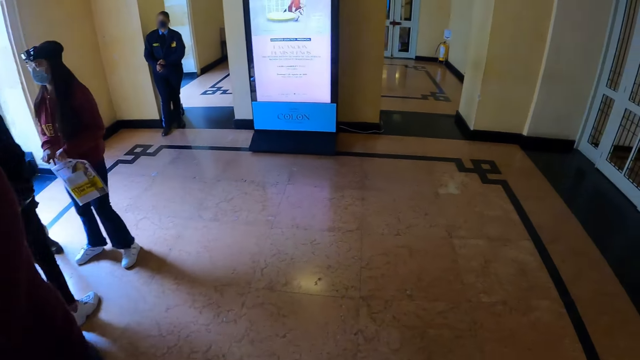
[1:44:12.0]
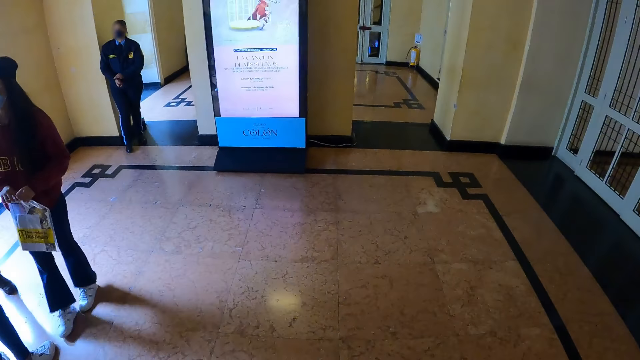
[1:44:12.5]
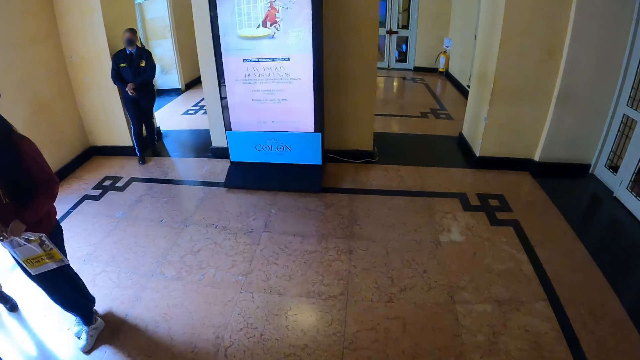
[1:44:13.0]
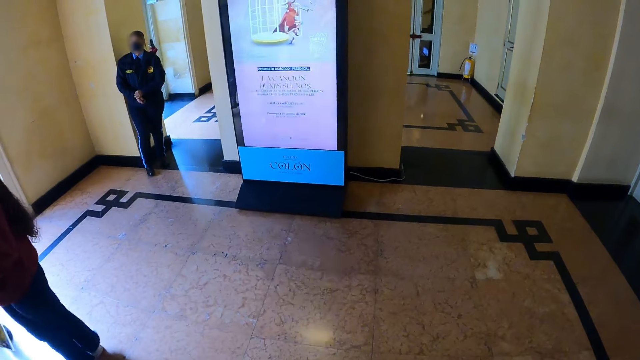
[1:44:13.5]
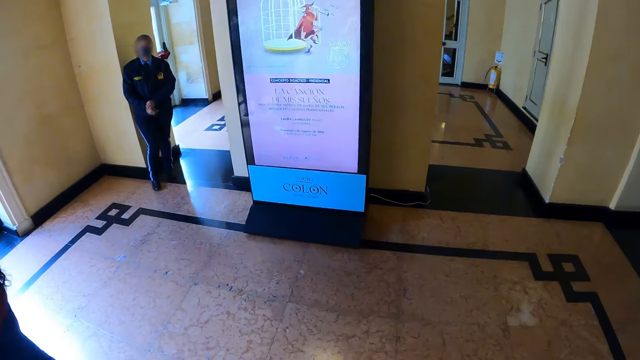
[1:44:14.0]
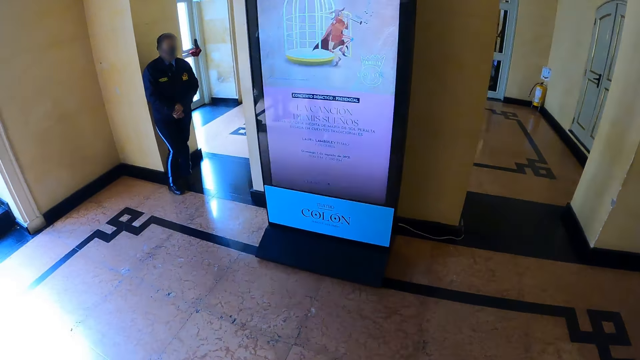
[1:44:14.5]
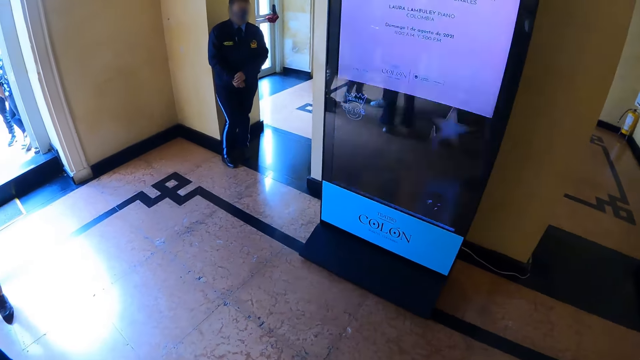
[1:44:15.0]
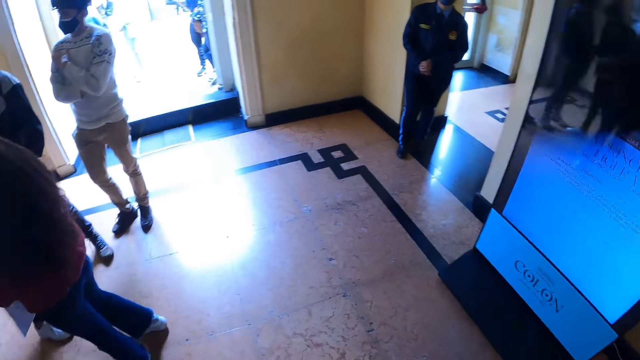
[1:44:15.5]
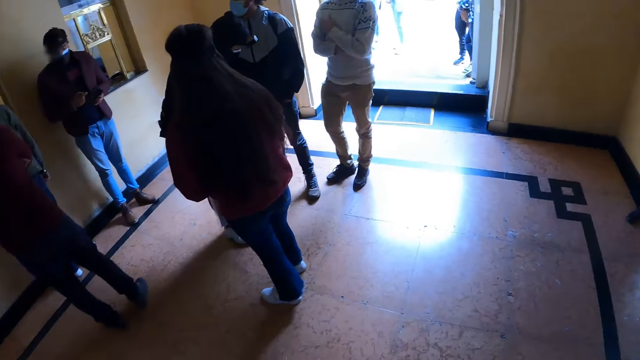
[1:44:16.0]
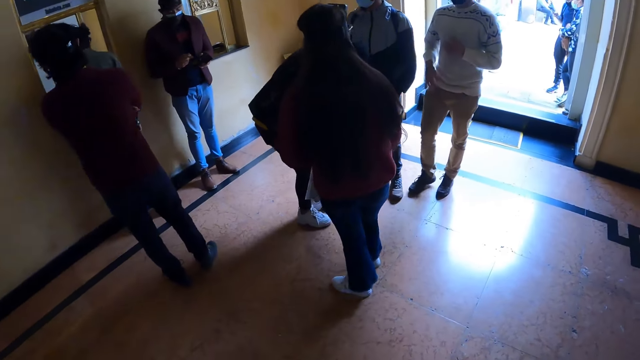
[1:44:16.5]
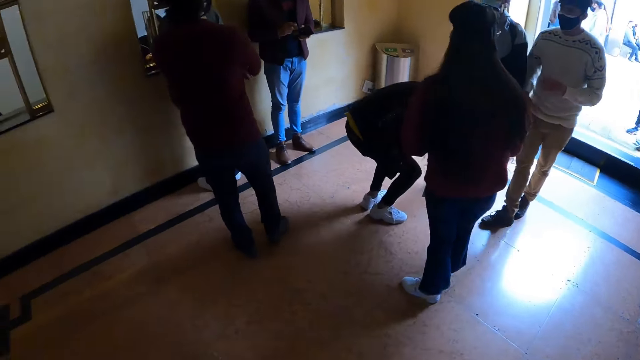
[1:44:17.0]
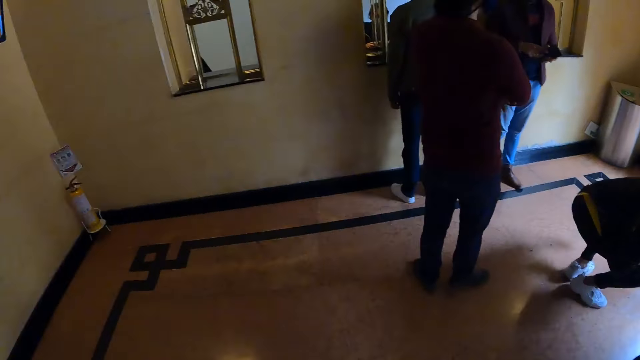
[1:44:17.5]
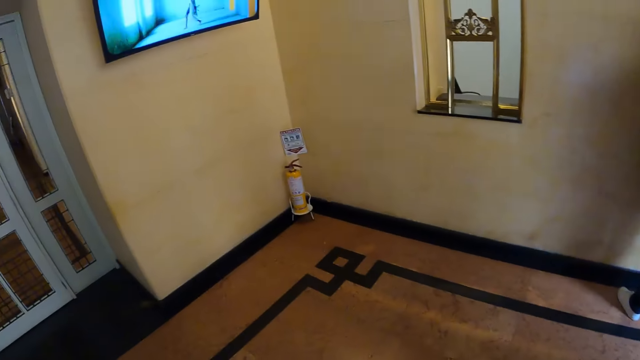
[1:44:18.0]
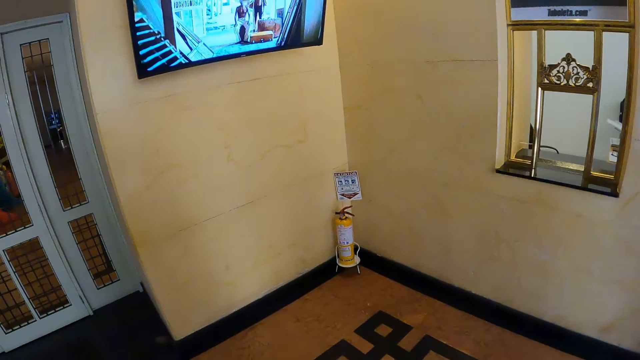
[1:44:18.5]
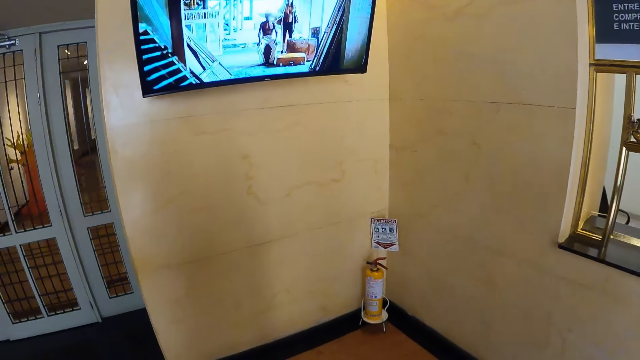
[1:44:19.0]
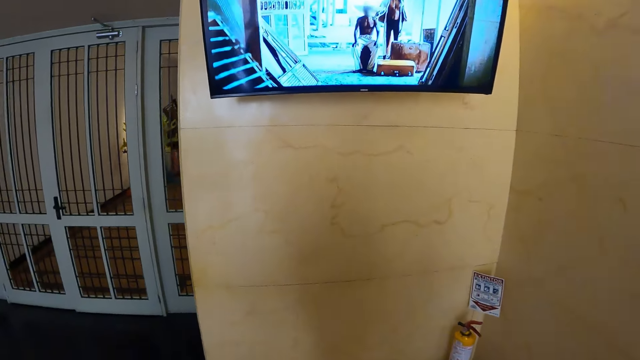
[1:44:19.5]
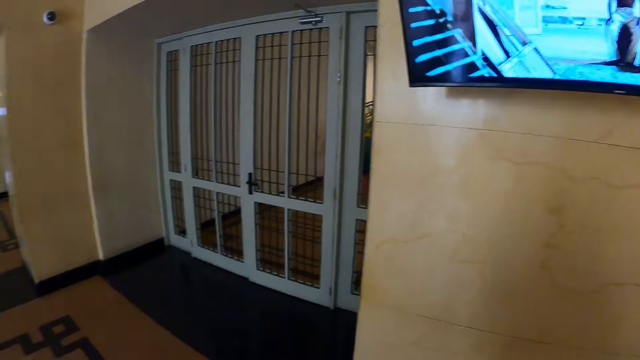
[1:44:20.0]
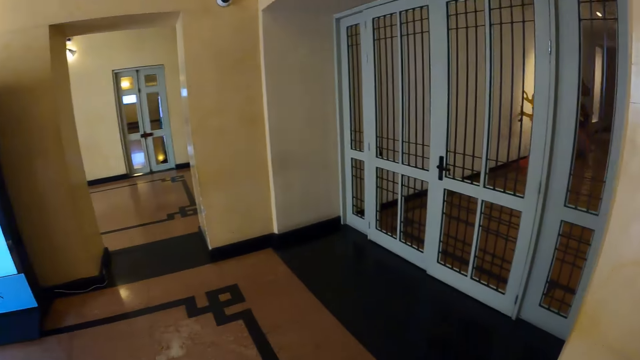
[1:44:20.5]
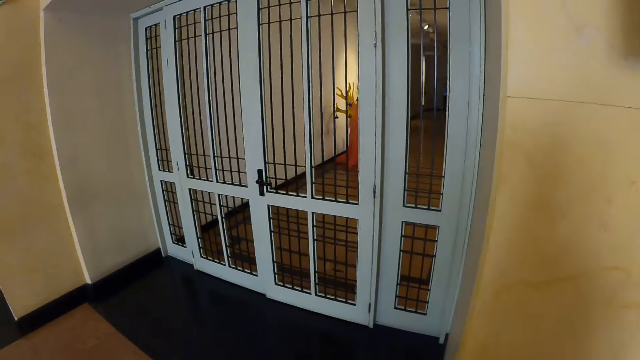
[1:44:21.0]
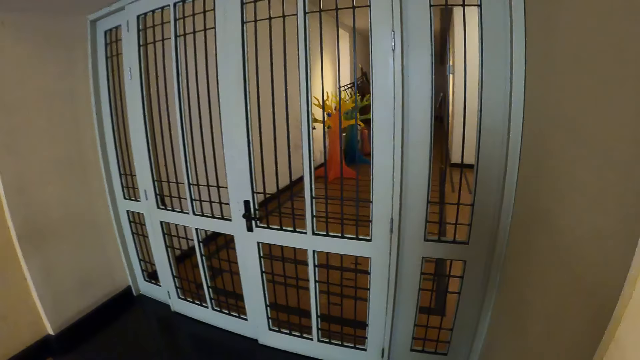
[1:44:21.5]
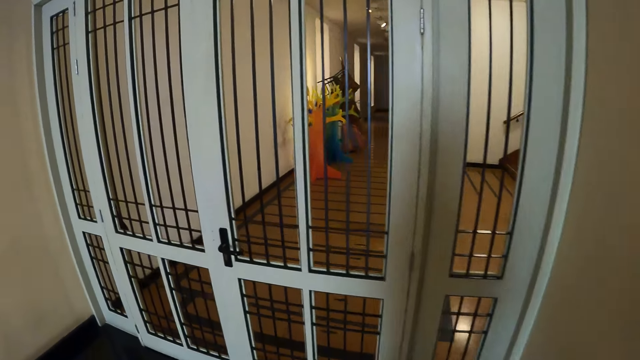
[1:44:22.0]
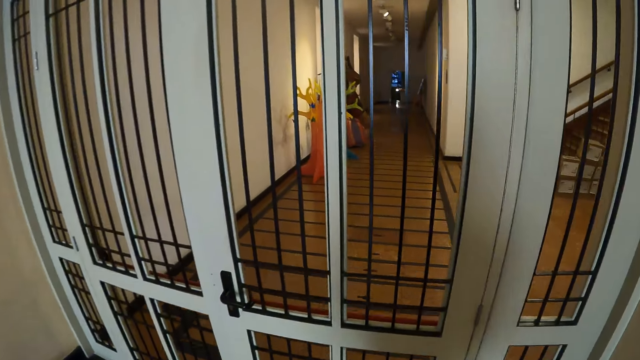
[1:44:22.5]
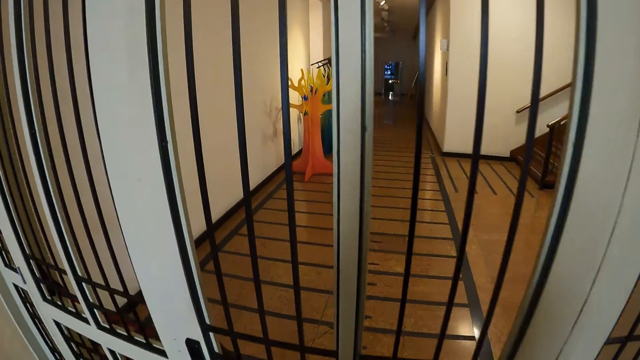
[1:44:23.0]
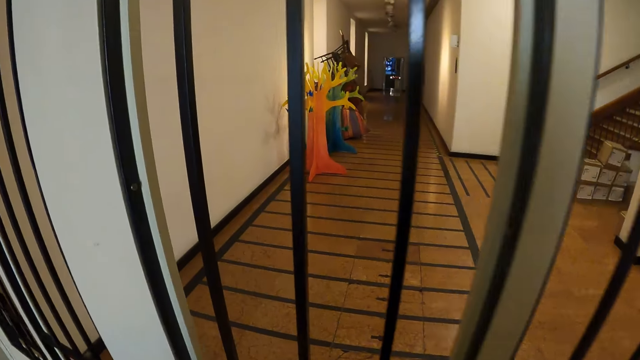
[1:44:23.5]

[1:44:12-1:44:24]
The camera wearer turns around. They look around. They walk in the room.

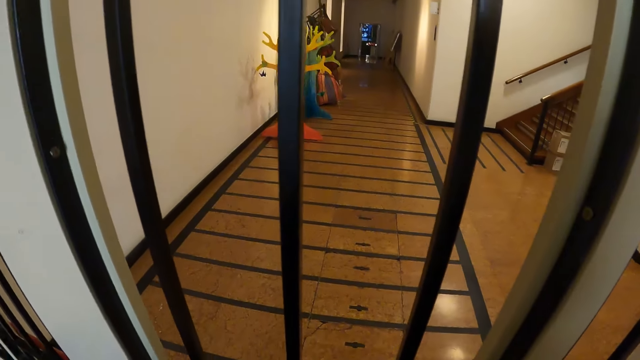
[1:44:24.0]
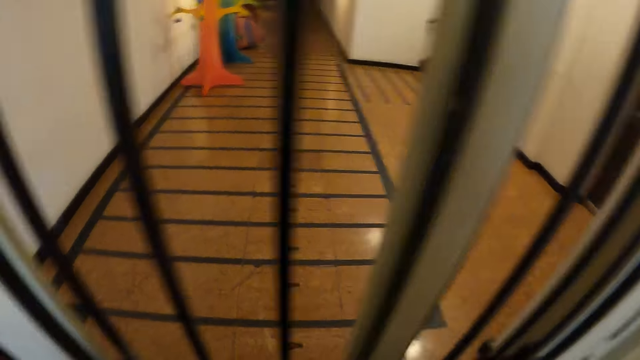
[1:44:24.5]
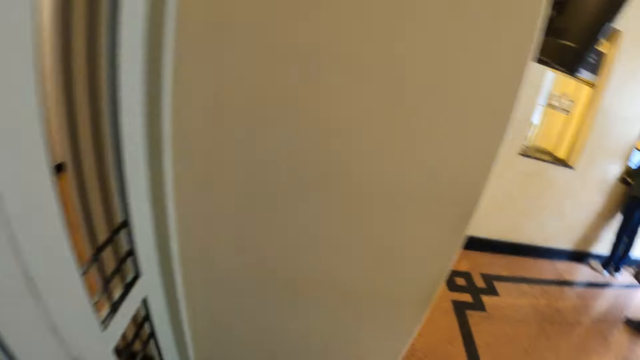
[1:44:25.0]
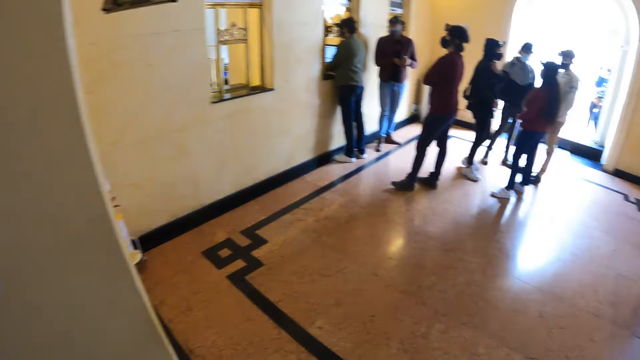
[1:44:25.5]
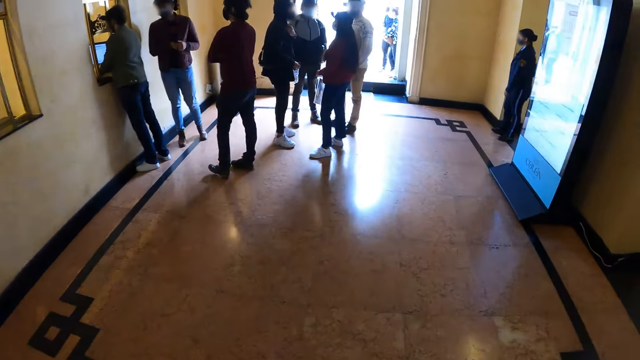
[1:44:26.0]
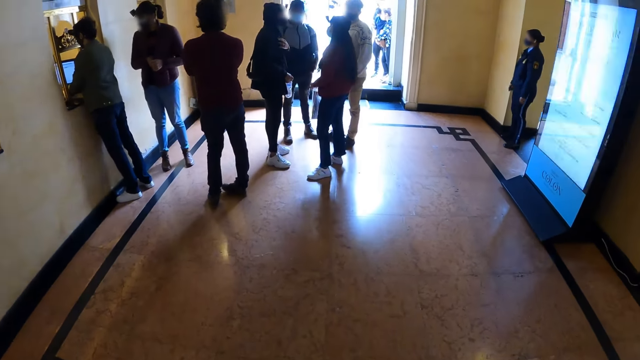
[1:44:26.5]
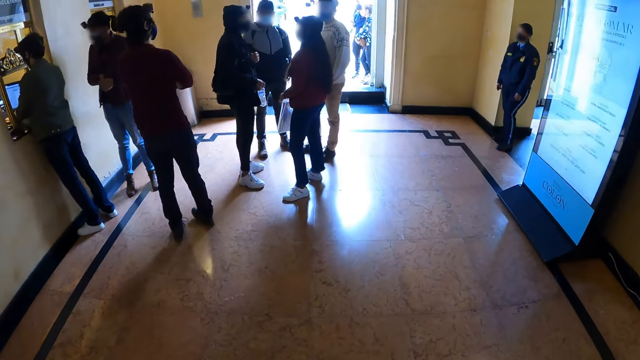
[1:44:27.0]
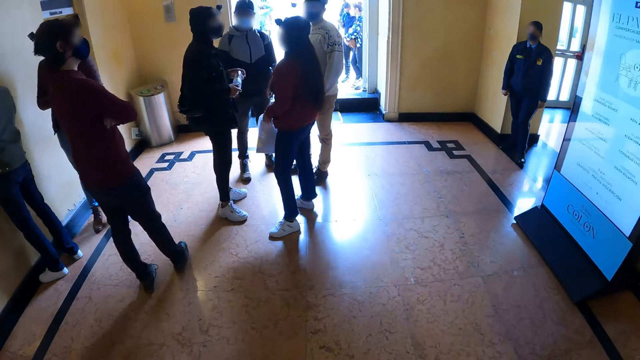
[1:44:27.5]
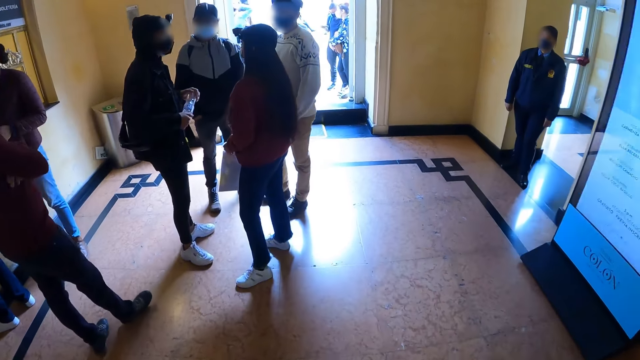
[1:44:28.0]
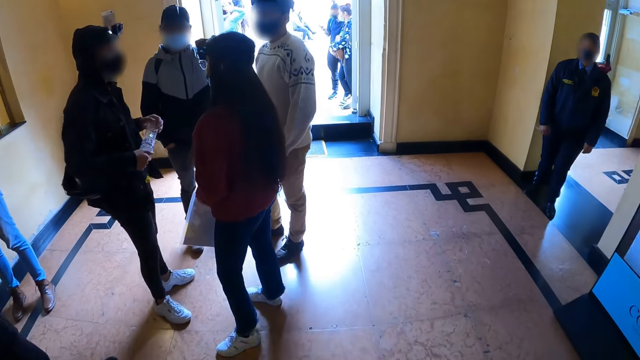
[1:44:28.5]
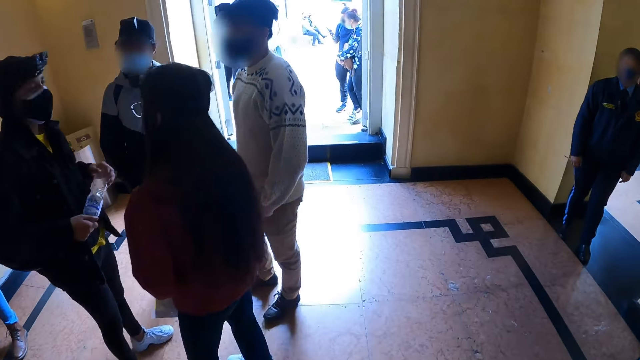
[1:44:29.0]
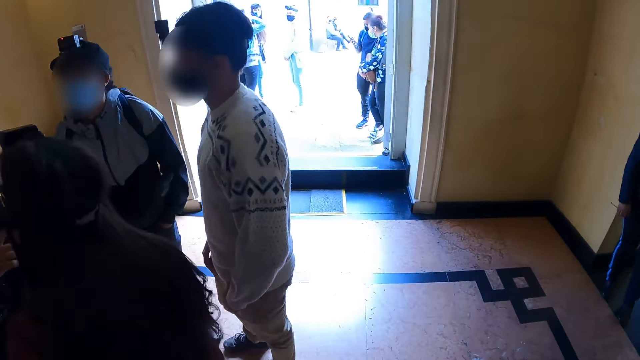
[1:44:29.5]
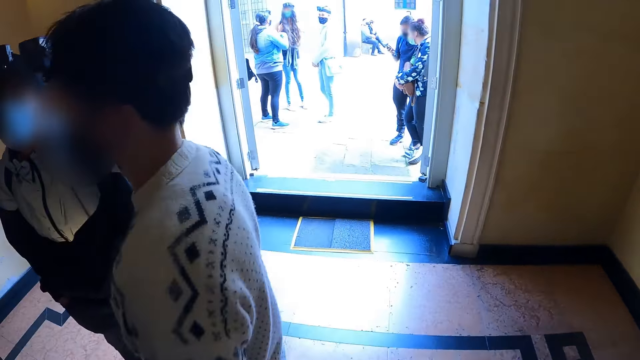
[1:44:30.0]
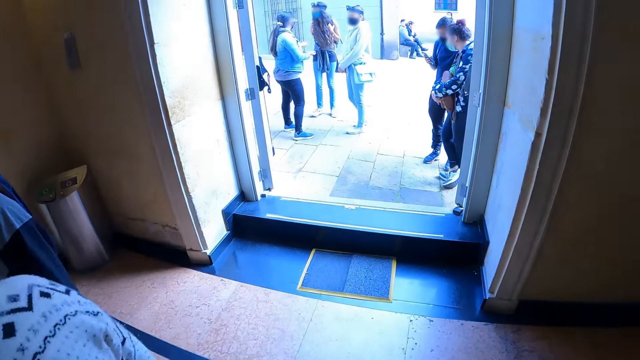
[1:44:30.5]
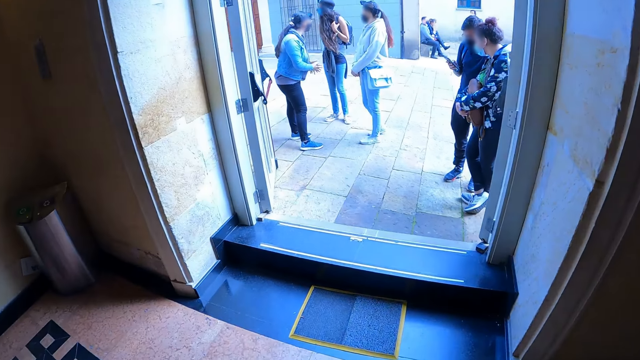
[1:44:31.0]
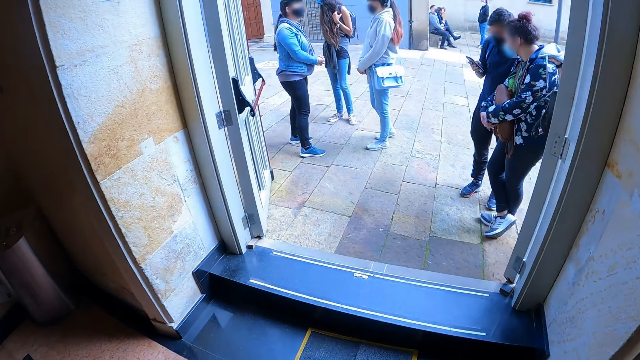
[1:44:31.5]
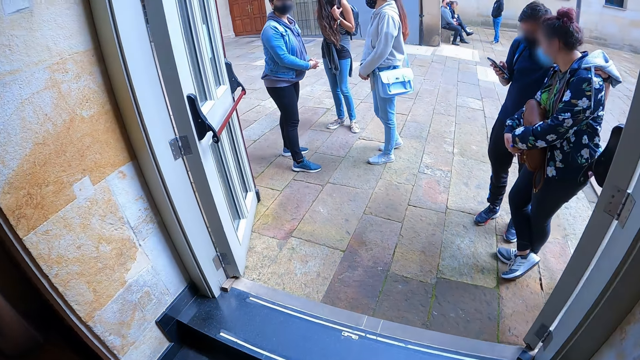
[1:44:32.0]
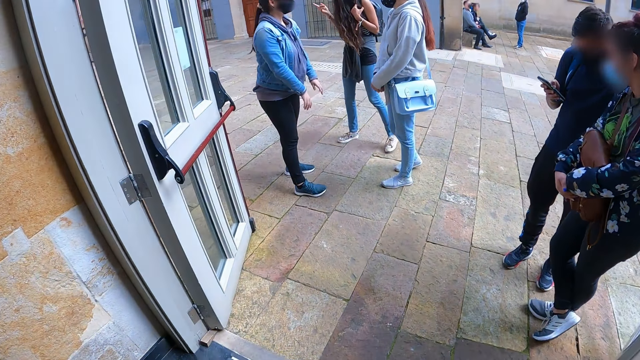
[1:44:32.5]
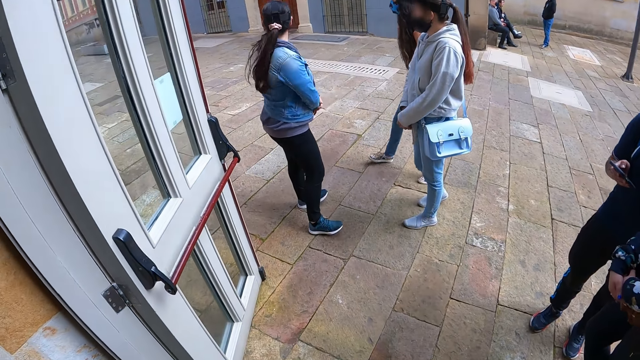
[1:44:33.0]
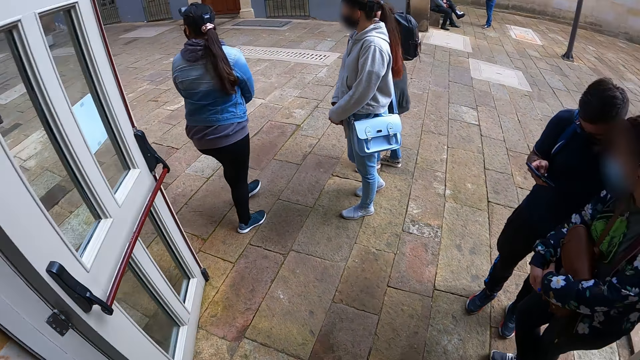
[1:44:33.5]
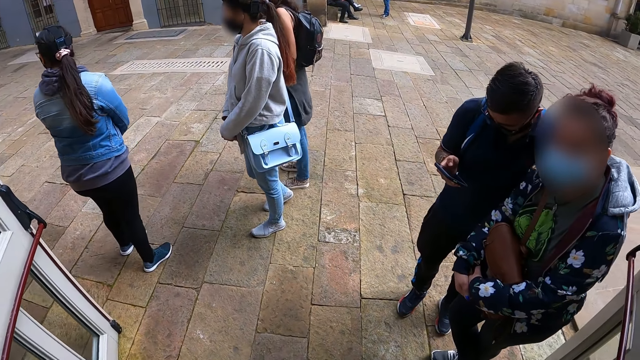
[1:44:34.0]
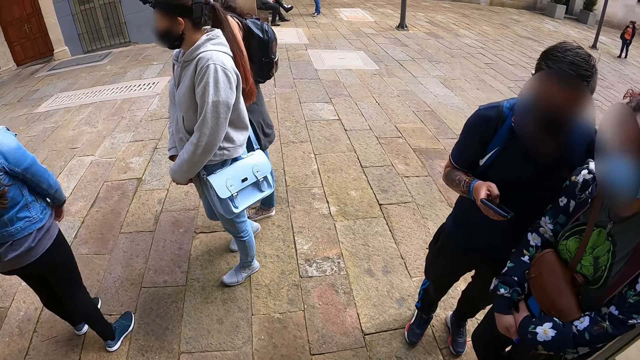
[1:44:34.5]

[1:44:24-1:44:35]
The camera wearer turns around. They walk outside.
